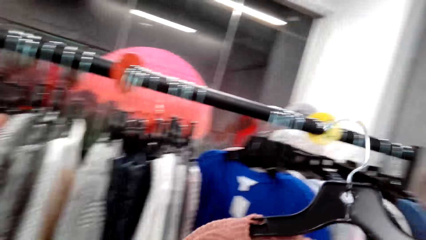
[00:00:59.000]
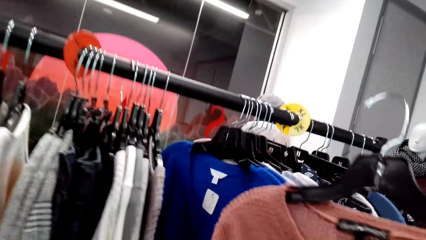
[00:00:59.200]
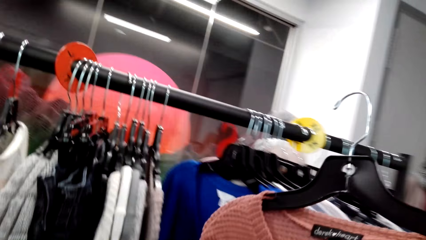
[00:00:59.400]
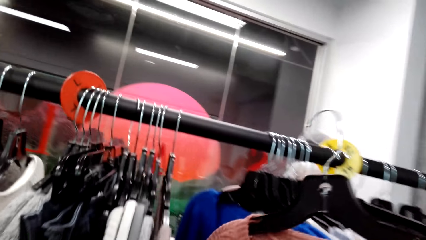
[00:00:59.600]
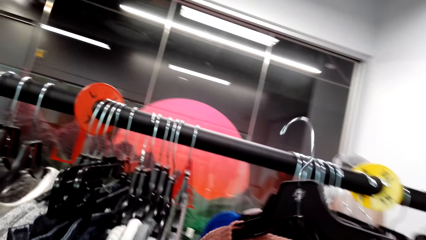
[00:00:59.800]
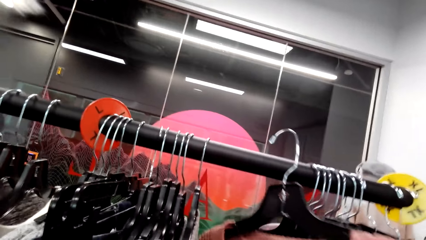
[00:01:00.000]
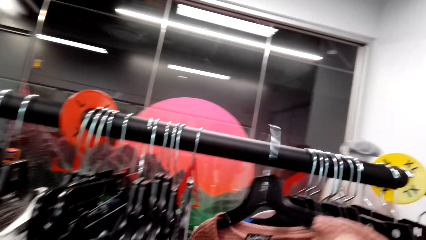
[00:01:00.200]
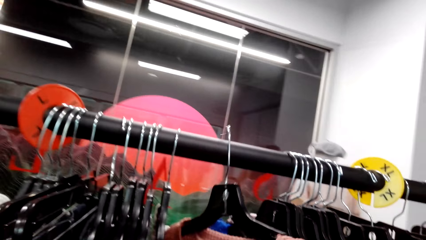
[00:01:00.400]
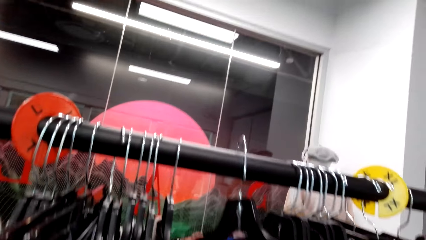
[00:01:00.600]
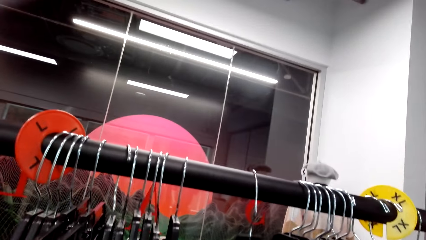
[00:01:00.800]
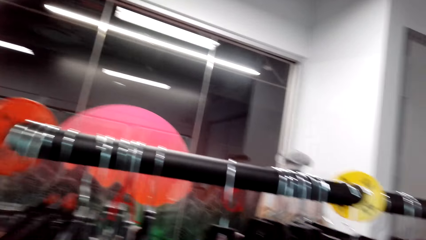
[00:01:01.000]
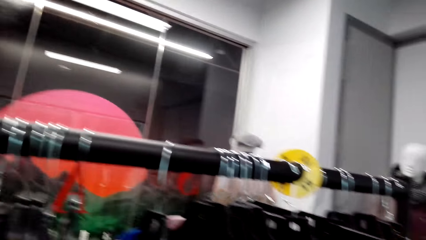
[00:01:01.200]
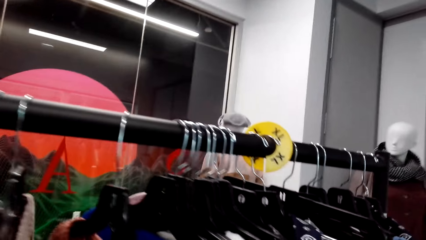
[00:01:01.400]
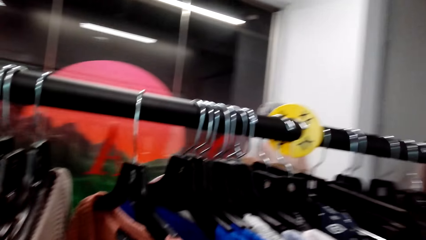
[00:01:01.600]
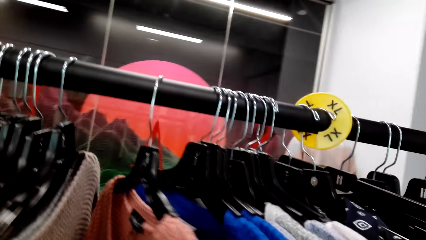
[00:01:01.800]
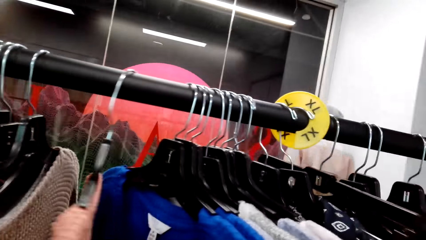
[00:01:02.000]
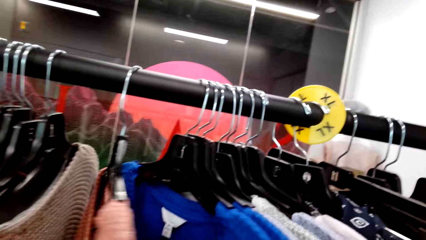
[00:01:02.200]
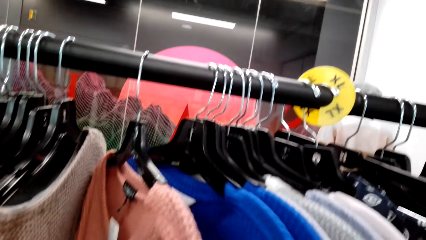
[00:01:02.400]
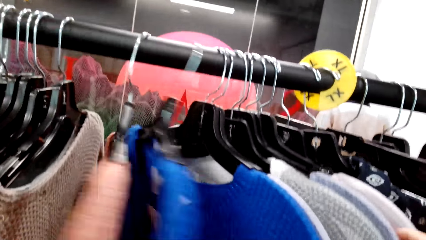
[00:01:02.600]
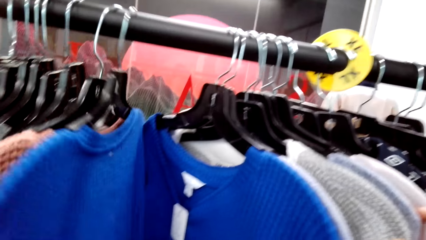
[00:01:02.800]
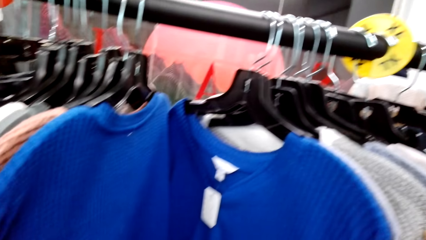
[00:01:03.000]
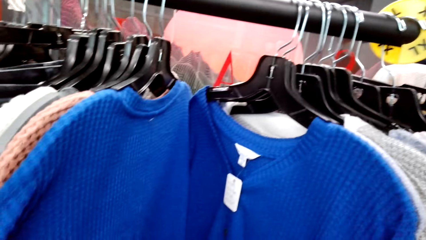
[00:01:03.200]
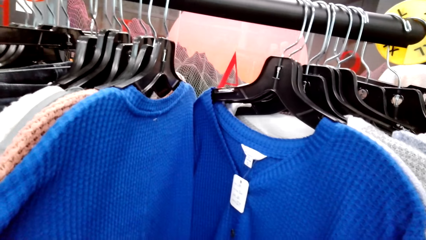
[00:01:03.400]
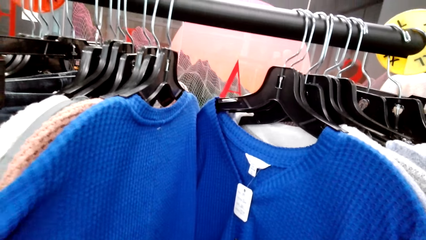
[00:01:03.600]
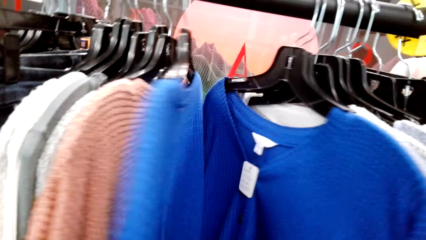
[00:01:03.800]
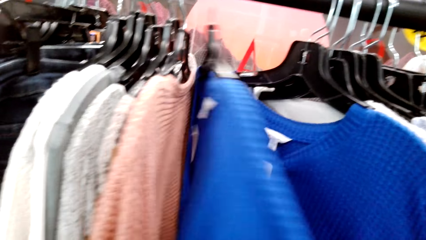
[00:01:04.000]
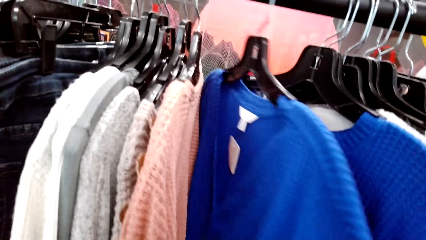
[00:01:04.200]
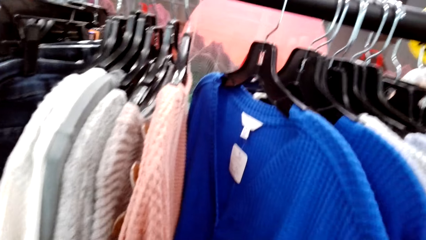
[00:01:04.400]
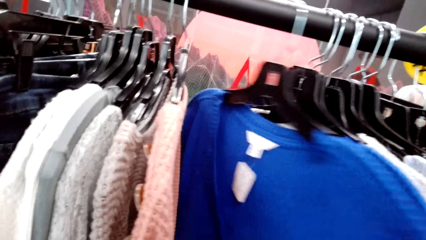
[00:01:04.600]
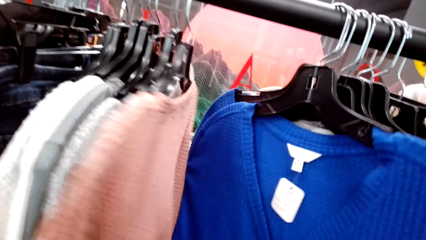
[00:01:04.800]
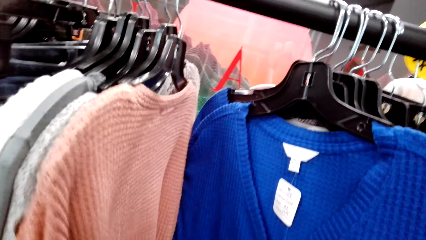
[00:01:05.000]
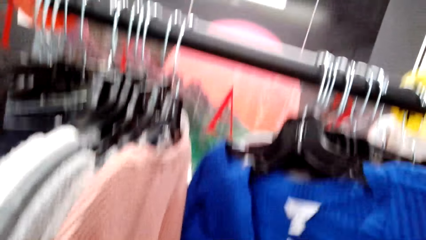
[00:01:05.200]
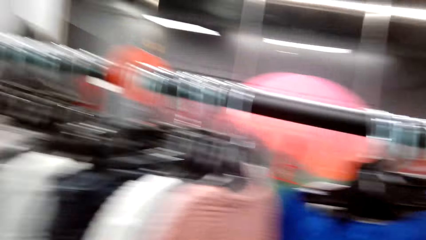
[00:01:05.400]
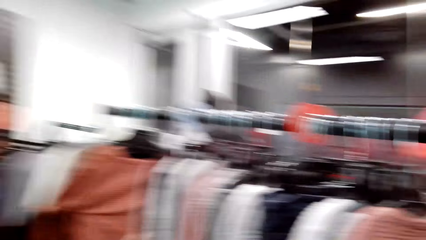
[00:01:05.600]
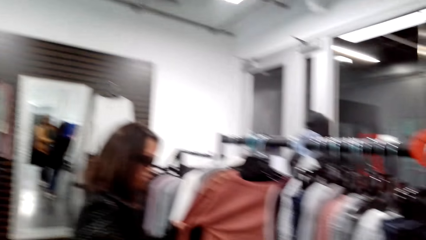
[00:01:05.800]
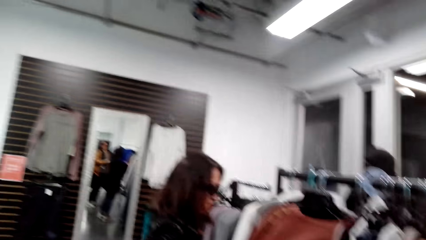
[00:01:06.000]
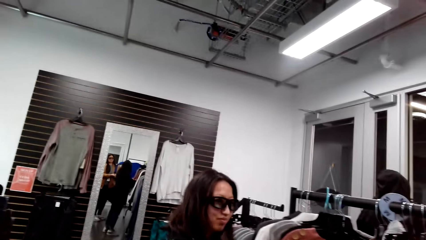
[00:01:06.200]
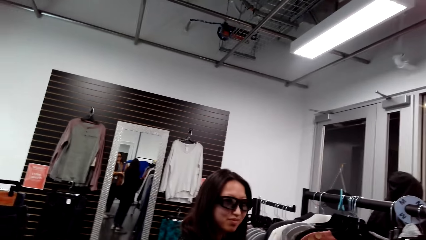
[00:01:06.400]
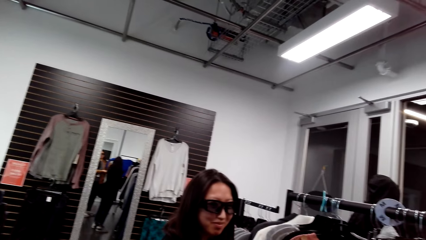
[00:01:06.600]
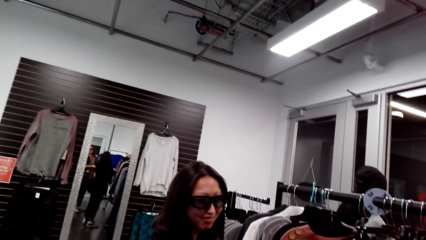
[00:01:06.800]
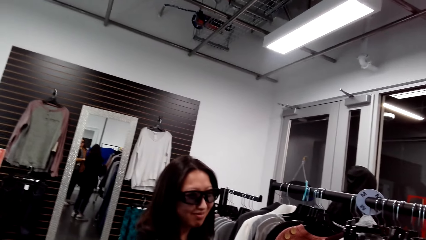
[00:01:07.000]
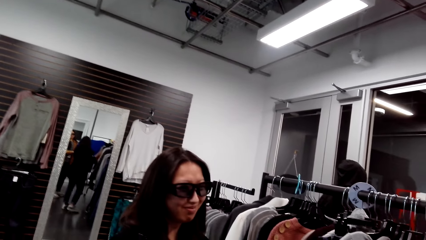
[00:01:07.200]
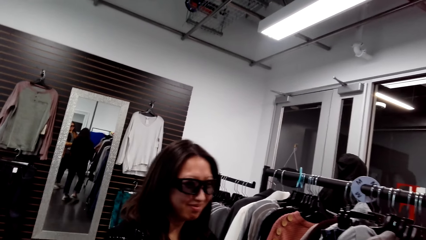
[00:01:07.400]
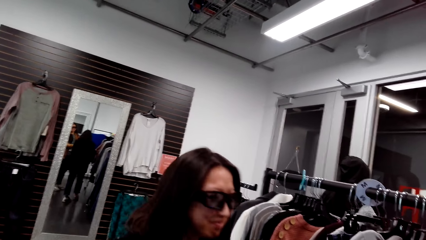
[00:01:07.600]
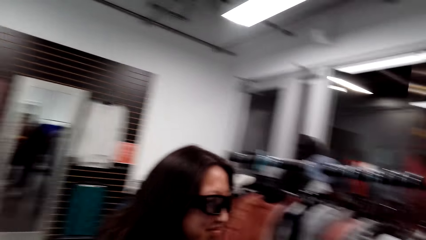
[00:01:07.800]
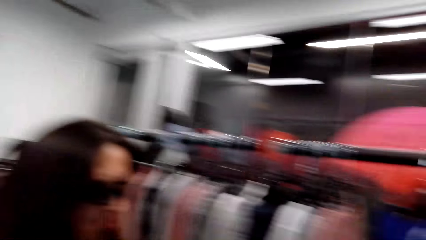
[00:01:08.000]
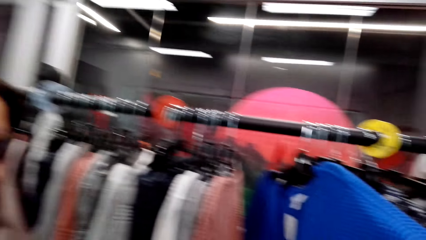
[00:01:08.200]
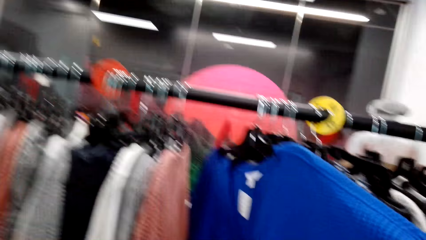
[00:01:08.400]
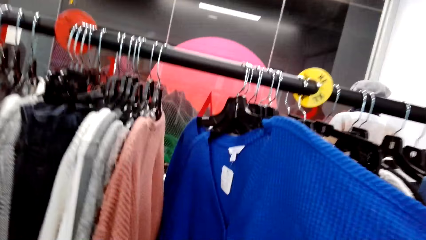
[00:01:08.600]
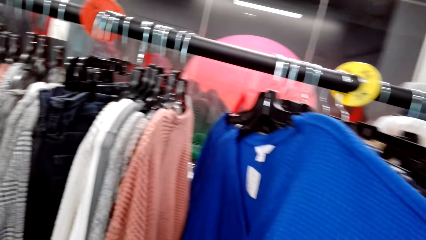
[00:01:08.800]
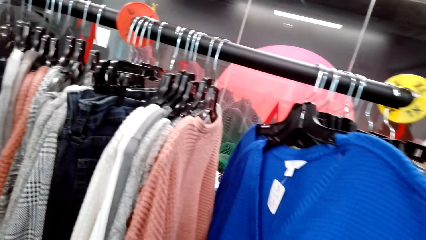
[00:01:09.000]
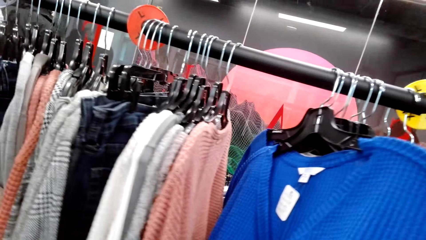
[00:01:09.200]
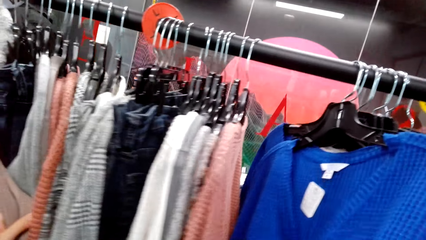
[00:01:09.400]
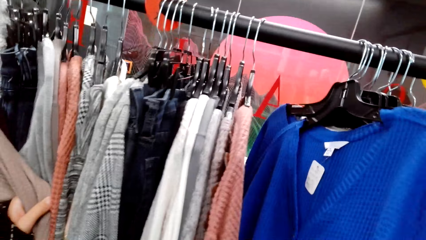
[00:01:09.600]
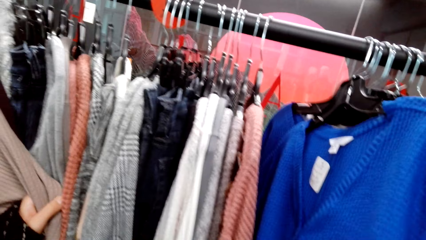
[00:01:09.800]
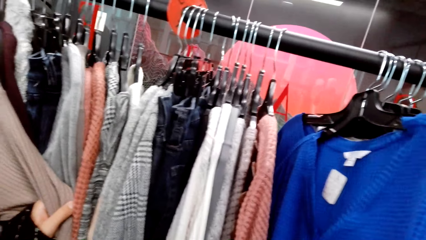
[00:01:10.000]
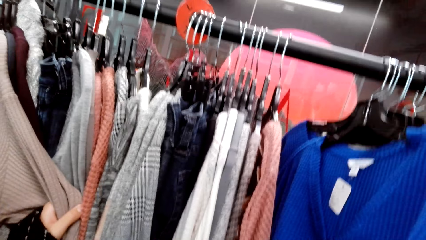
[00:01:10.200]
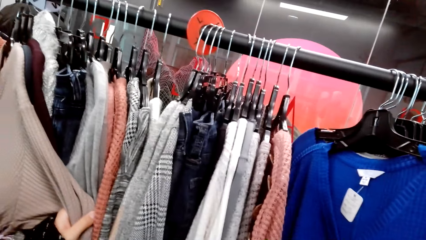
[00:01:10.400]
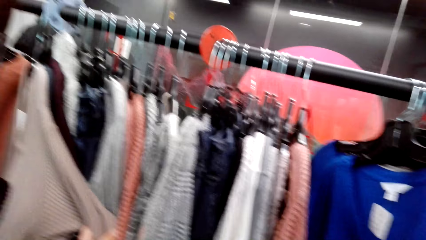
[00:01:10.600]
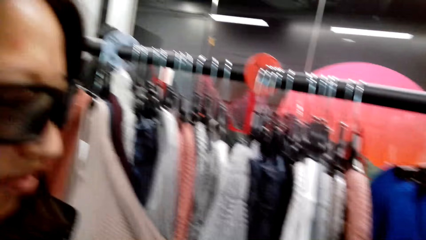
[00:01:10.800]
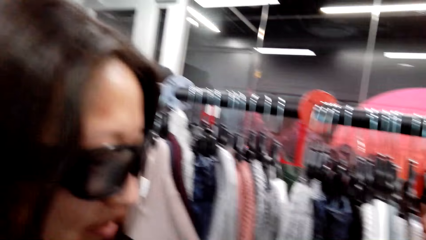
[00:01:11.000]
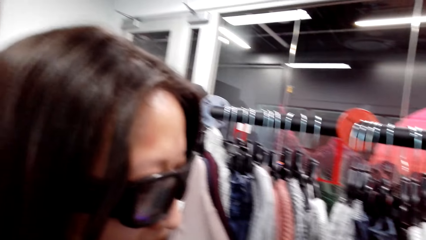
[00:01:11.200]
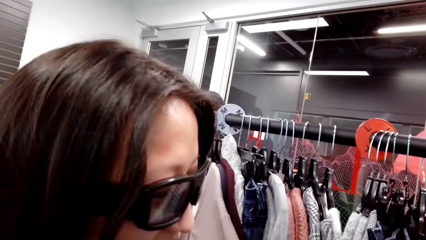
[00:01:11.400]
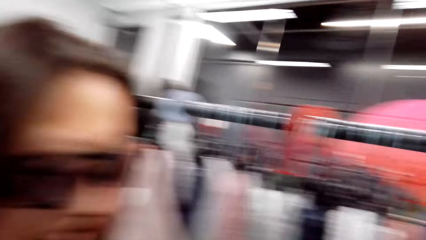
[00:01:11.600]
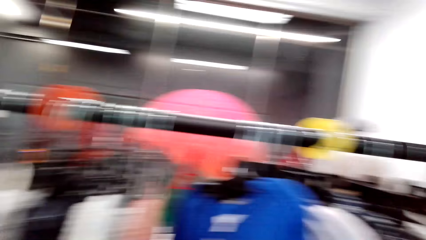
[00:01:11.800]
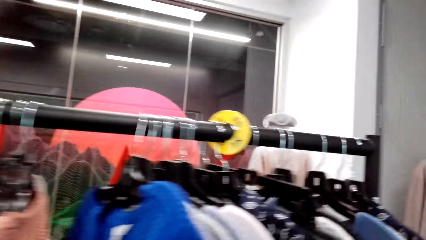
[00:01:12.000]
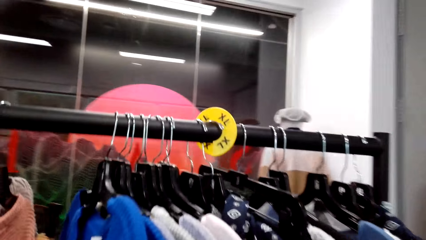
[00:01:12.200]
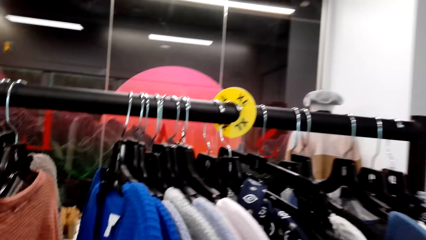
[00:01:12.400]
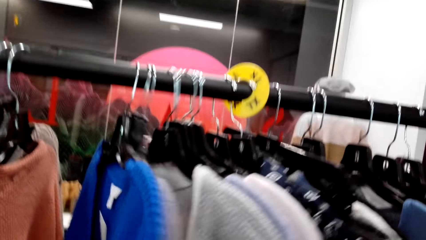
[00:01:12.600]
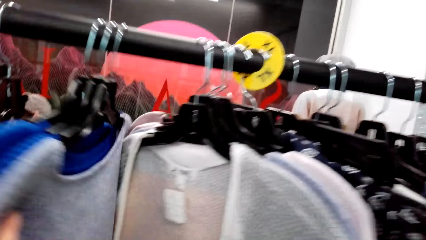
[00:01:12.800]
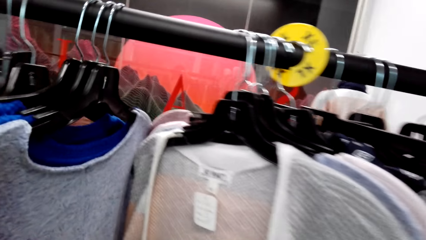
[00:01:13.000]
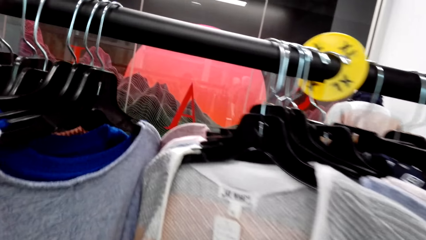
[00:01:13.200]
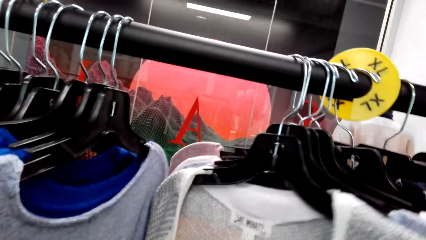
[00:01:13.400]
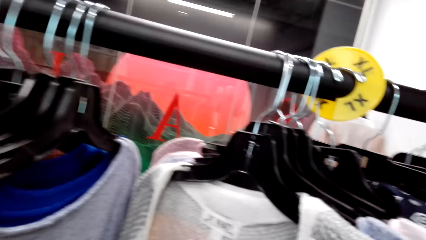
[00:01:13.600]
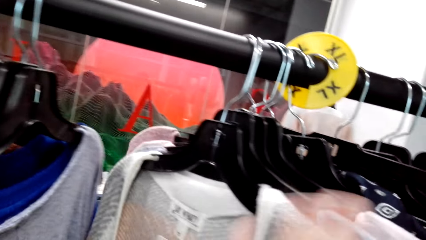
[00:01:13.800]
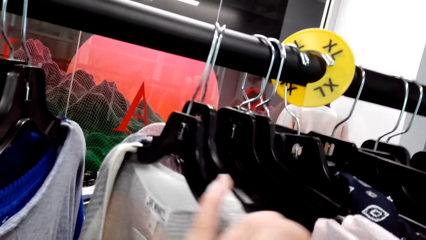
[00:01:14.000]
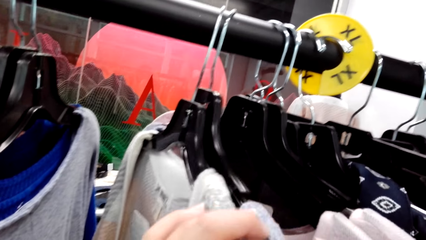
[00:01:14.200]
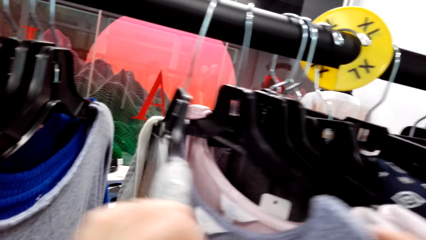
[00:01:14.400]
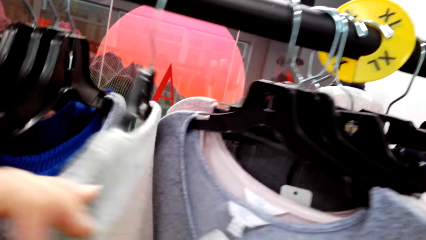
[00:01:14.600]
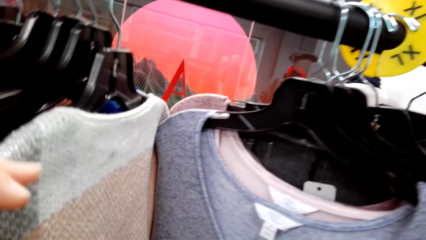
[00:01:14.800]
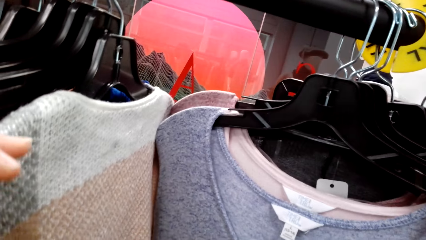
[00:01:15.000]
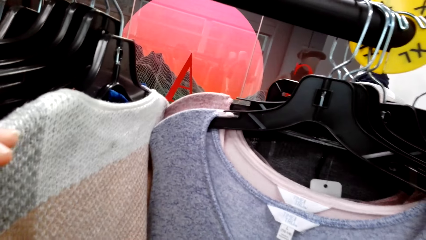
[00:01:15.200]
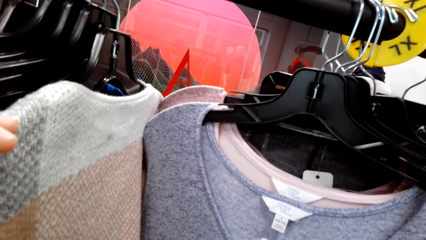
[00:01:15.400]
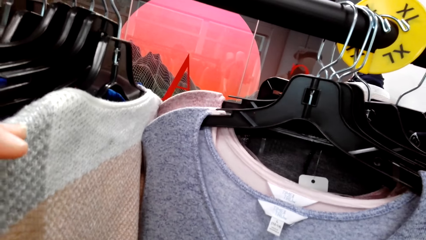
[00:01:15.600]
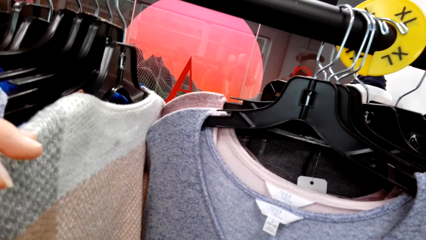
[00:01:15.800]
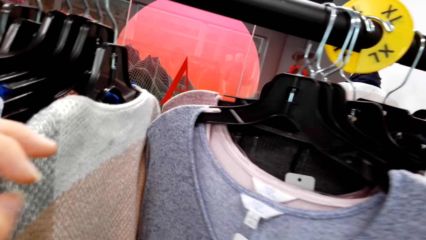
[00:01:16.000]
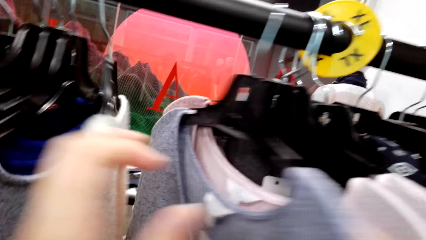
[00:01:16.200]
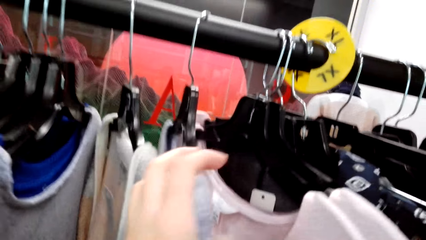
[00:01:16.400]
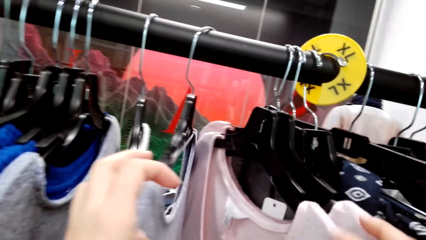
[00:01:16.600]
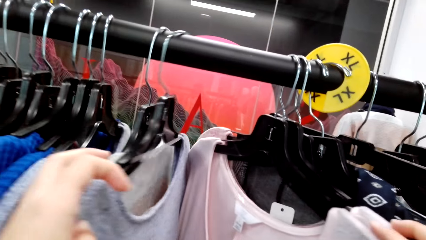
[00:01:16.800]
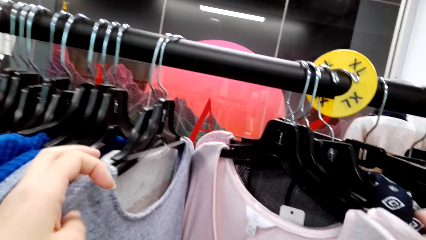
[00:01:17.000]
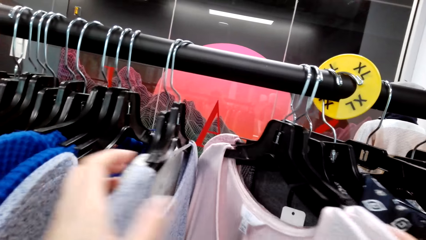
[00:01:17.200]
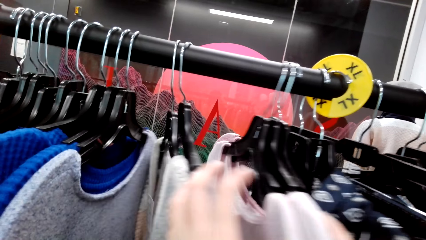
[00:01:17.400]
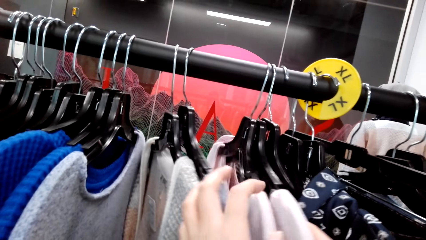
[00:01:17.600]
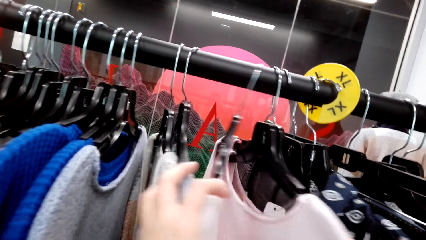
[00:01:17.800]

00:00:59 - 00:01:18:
The camera wearer looks at the clothes. They hang the pink sweater. They push the sweaters, look at the clothes, and look at the woman. They talk to another man. The other man talks to the camera wearer. The camera wearer looks at the clothes. The other man talks to the camera wearer. The camera wearer looks at the clothes. They push the sweaters.
